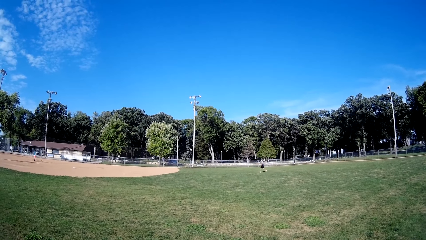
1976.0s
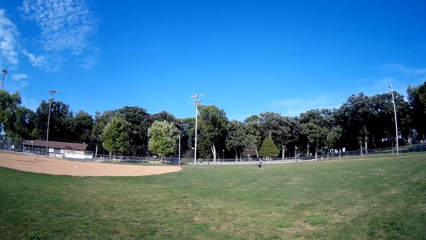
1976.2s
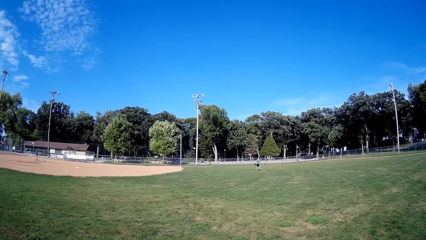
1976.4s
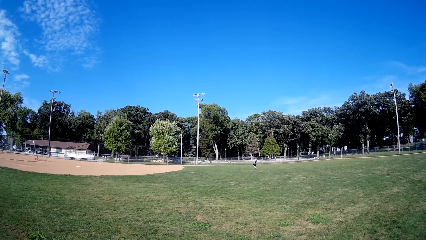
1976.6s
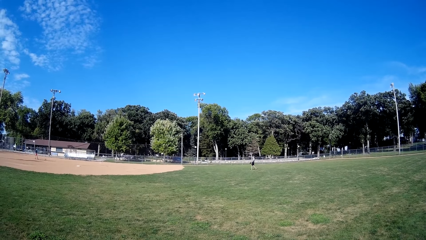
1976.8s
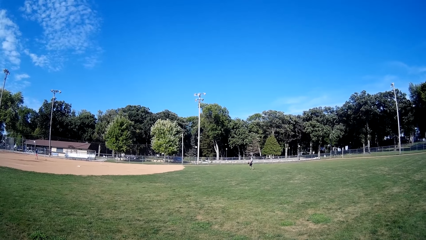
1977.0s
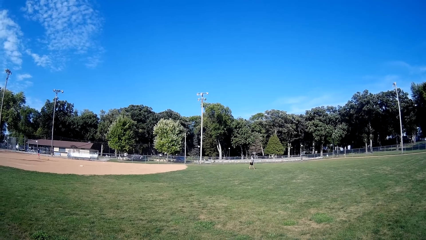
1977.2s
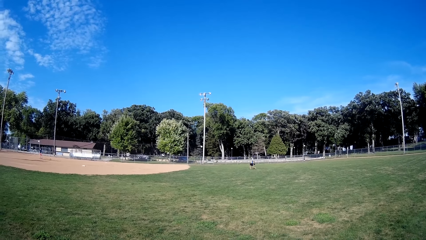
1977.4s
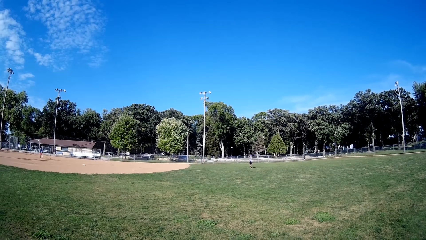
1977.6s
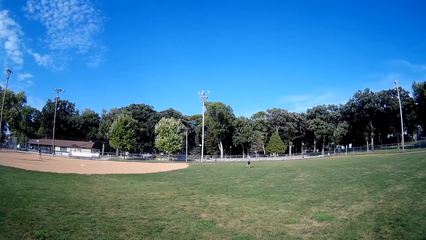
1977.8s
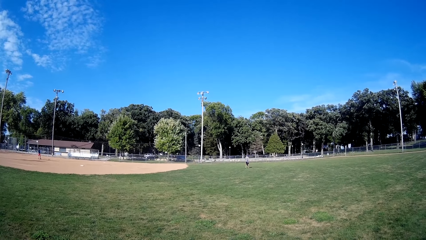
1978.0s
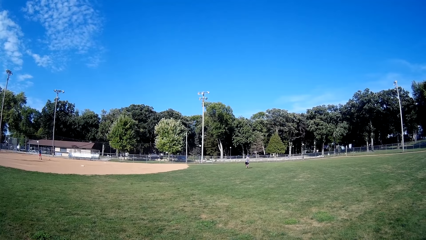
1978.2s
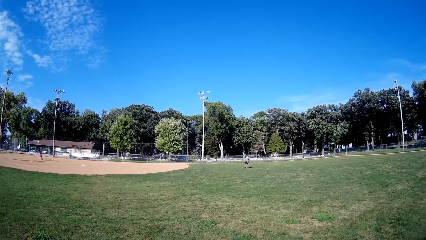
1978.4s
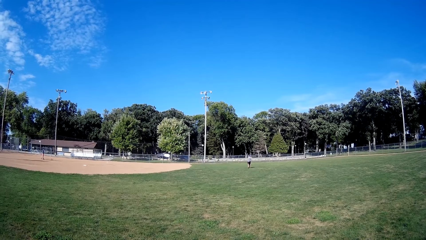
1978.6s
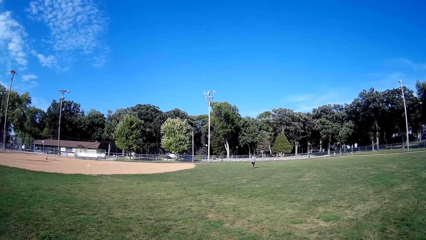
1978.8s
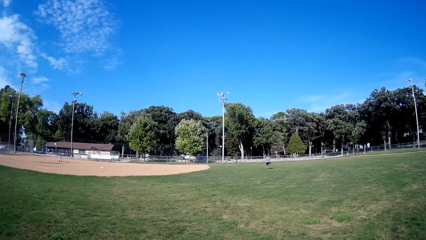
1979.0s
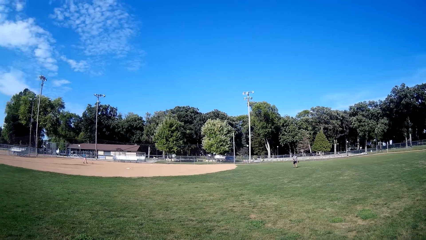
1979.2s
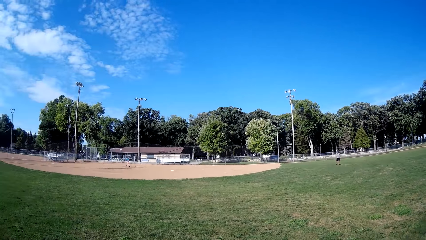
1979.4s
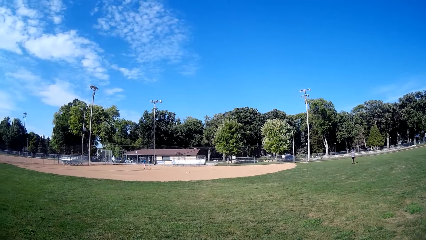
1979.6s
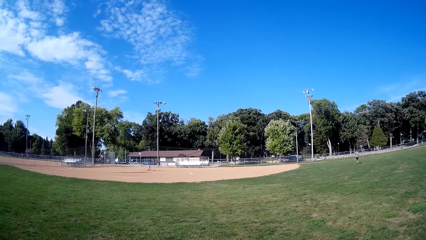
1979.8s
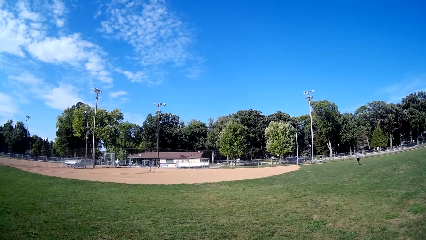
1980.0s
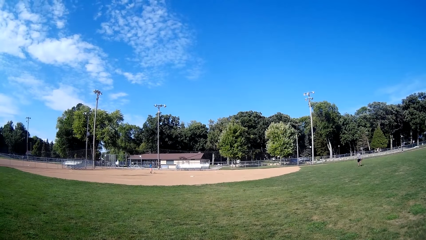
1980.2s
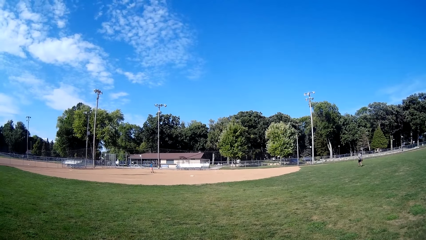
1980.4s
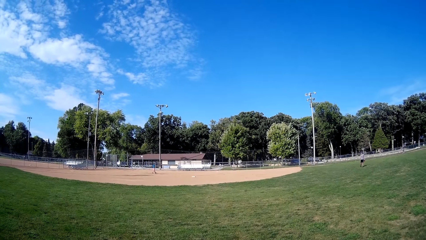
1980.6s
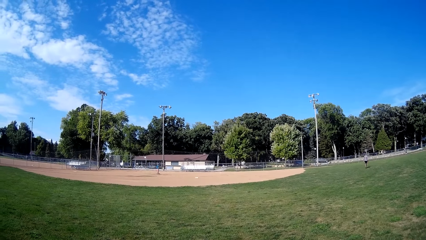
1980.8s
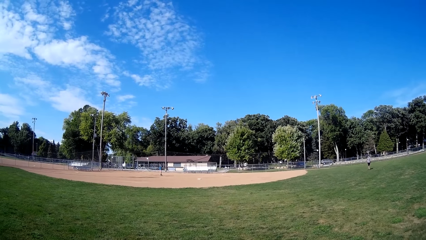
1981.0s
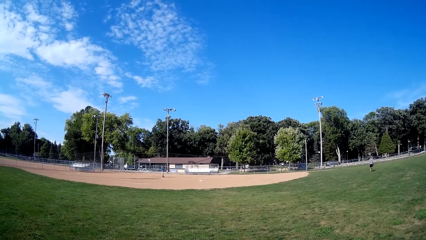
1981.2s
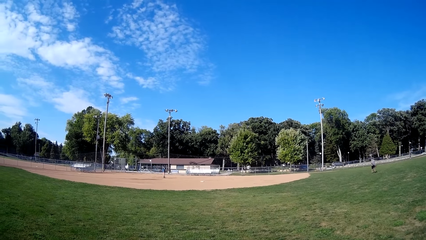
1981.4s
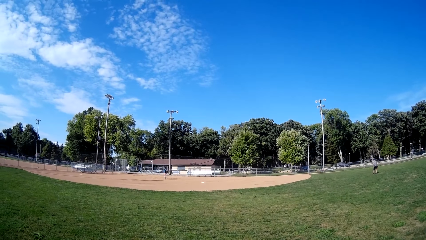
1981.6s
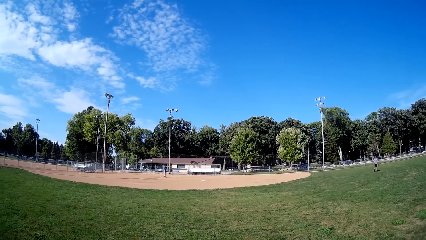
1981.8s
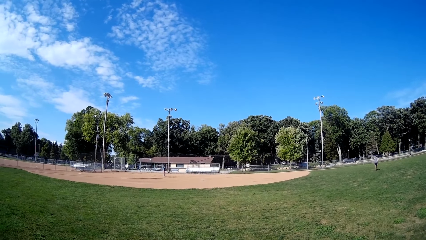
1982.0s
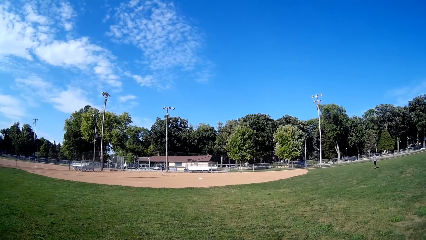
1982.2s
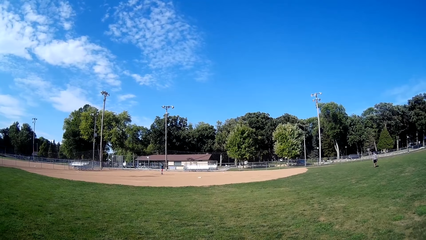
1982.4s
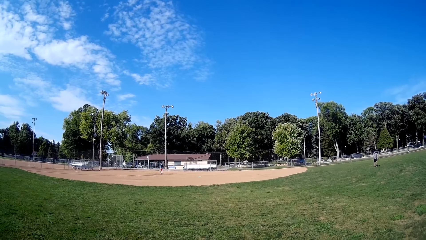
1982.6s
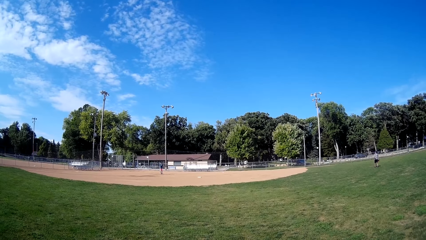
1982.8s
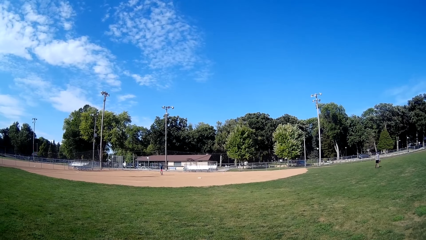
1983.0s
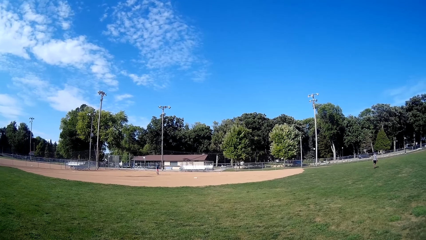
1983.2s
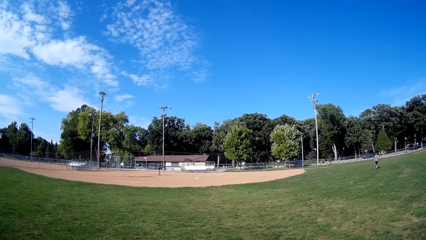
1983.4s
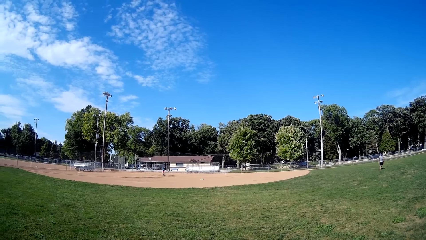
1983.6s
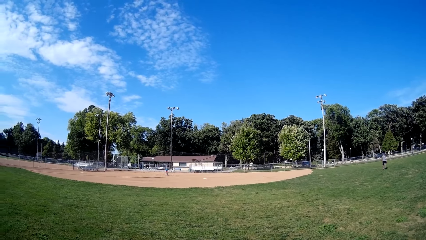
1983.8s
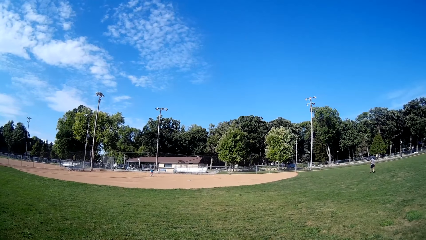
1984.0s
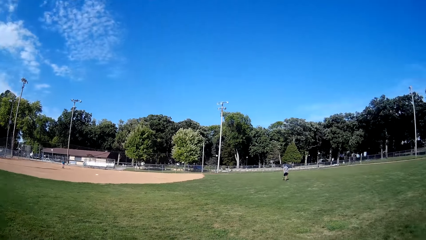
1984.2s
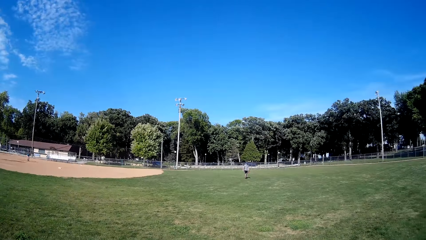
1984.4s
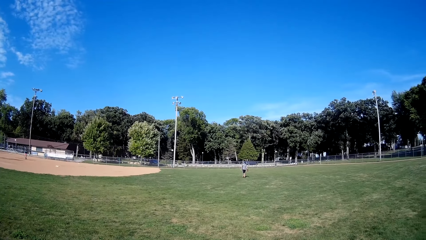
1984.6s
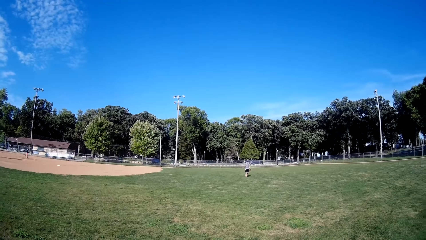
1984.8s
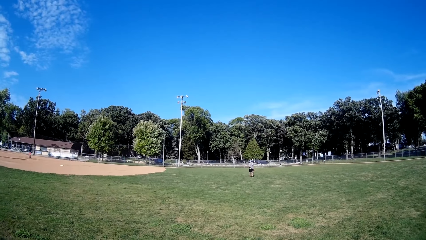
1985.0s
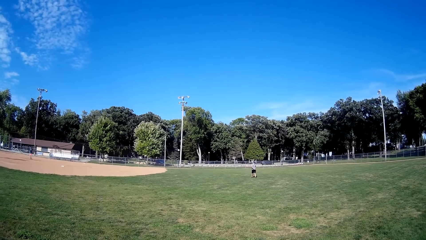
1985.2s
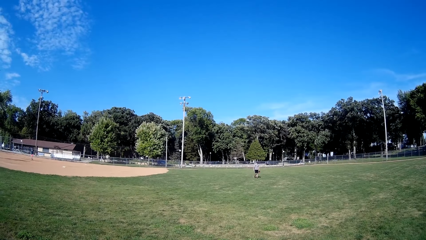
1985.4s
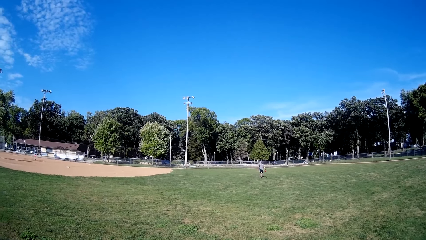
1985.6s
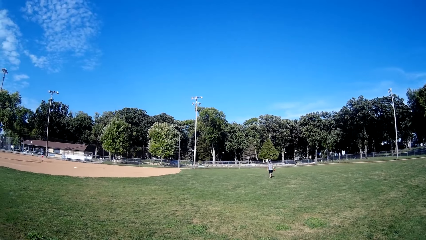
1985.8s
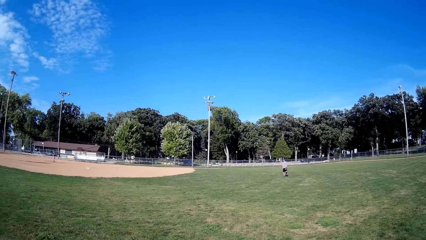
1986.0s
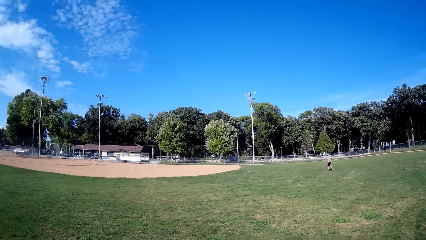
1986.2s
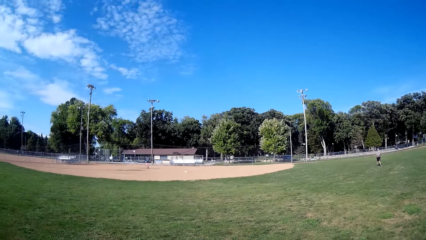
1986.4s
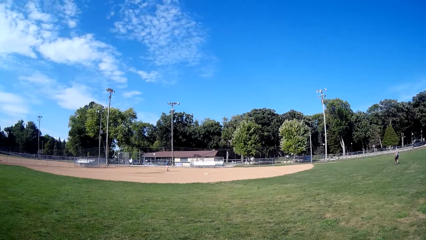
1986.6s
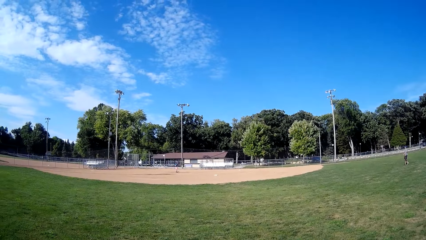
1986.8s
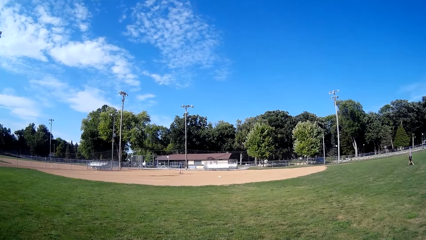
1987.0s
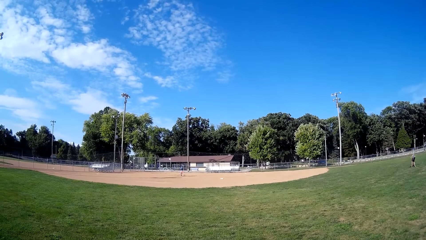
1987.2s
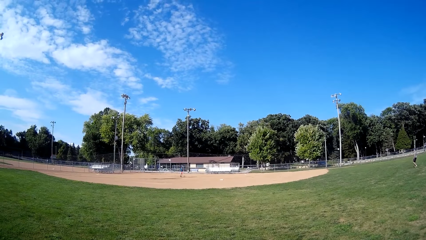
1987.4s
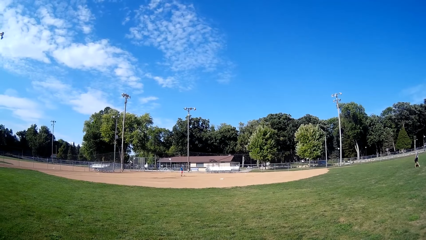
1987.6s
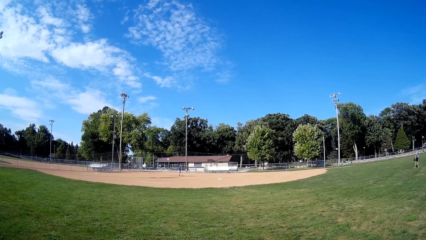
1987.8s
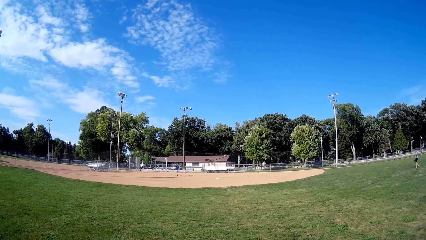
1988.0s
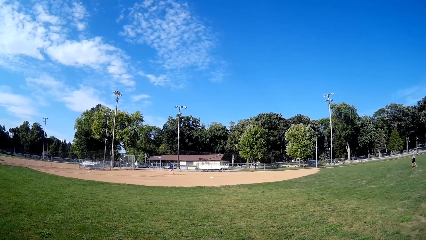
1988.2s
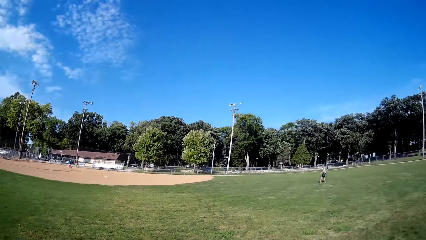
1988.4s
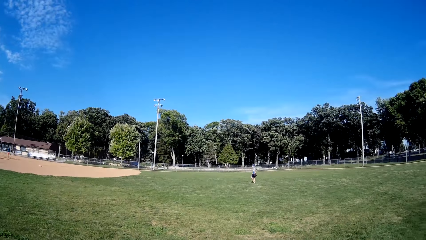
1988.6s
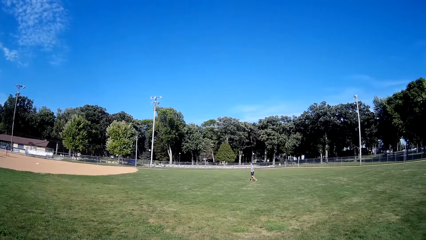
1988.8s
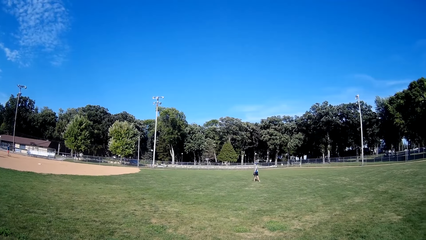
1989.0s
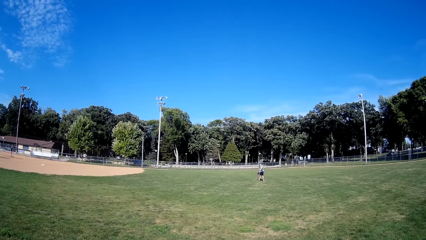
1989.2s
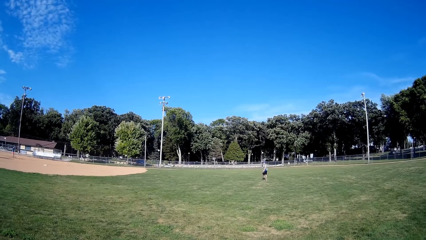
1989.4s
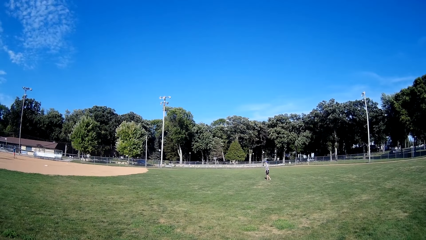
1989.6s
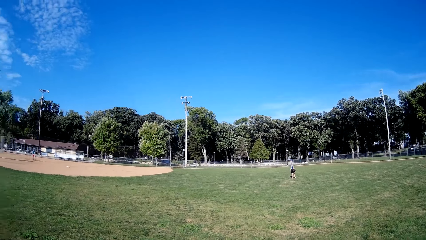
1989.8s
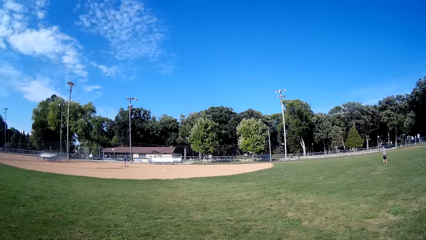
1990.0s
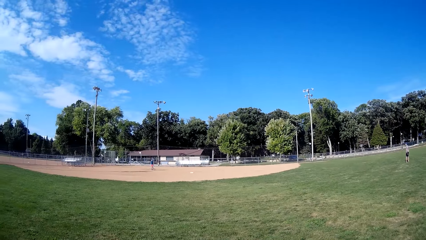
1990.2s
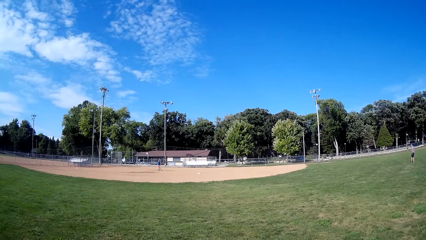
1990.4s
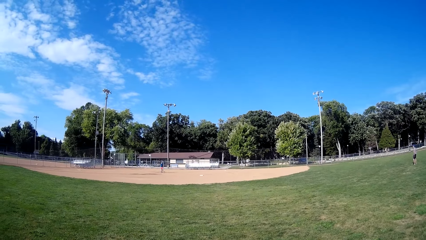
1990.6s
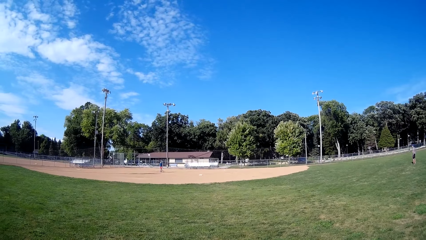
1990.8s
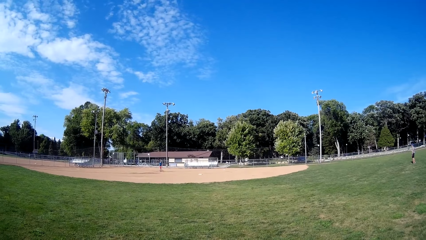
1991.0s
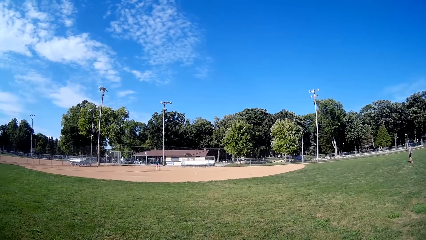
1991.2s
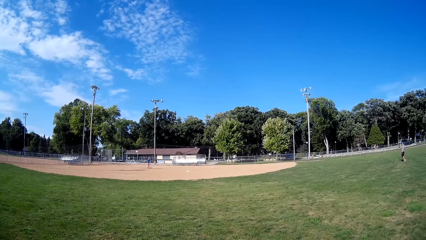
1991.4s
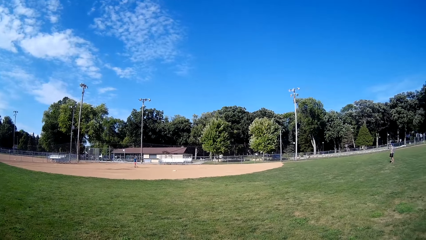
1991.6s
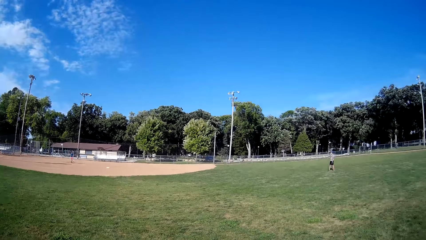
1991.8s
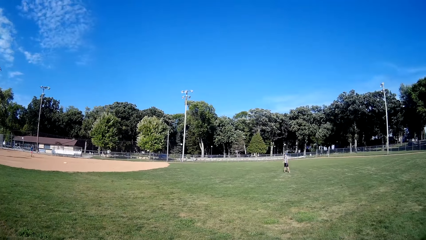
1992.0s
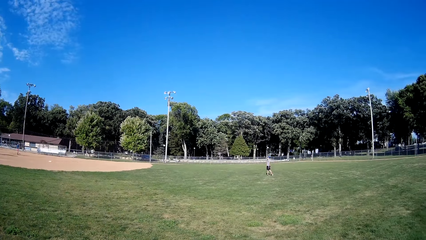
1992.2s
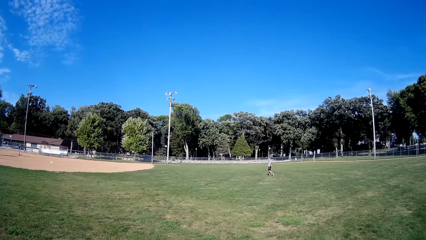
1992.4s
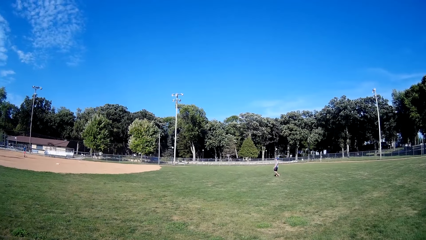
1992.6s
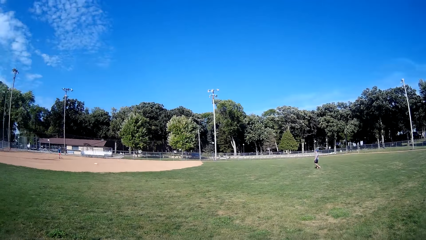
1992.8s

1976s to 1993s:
A man picks up the ball and throws the ball to another man. The other man picks up the ball.
